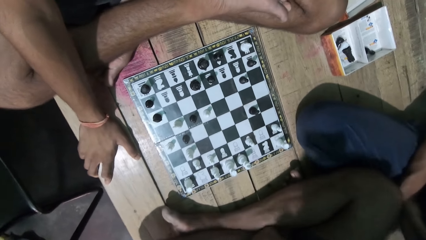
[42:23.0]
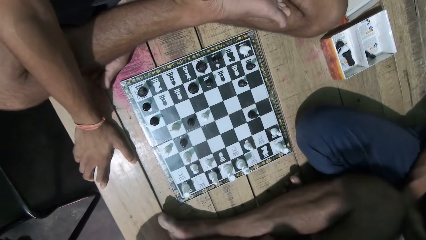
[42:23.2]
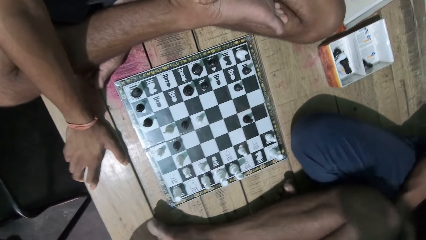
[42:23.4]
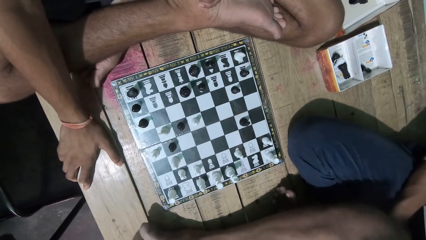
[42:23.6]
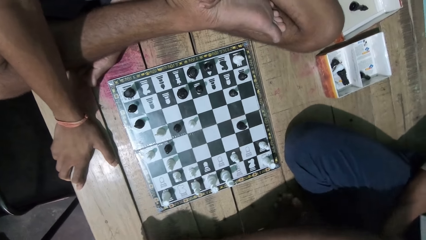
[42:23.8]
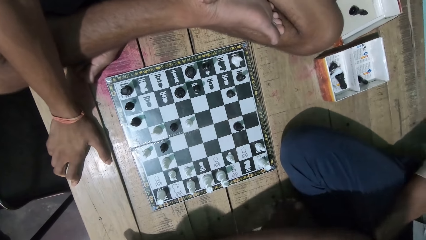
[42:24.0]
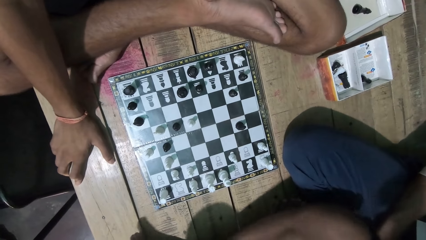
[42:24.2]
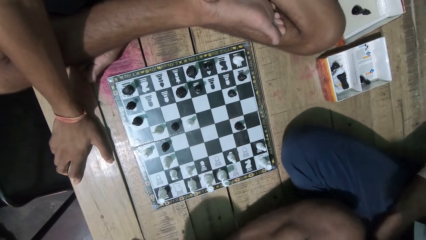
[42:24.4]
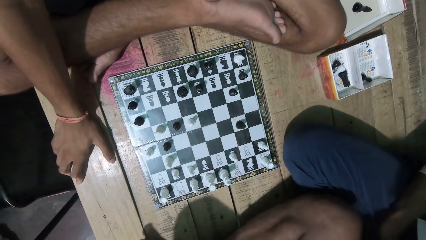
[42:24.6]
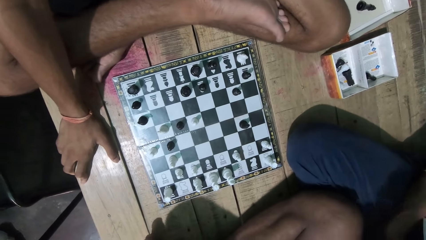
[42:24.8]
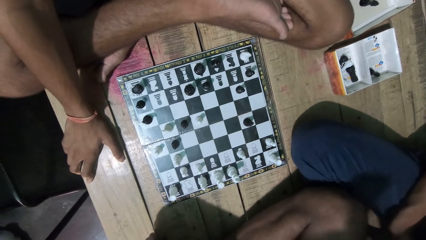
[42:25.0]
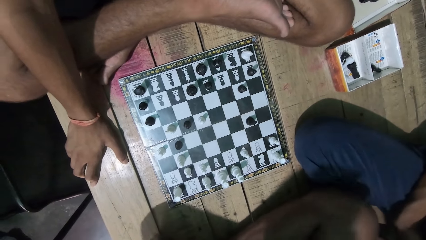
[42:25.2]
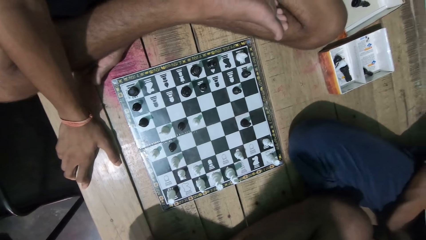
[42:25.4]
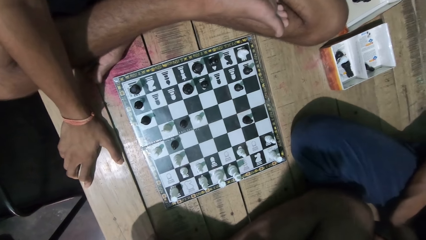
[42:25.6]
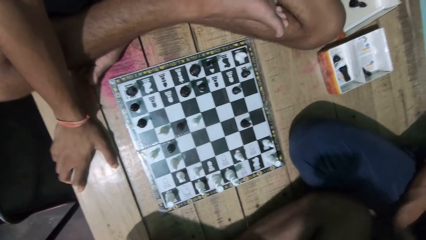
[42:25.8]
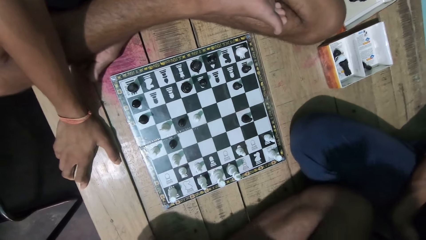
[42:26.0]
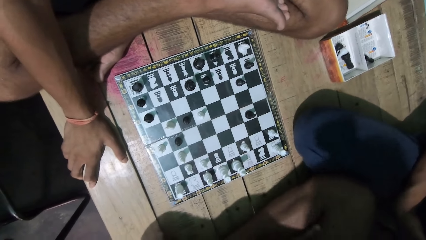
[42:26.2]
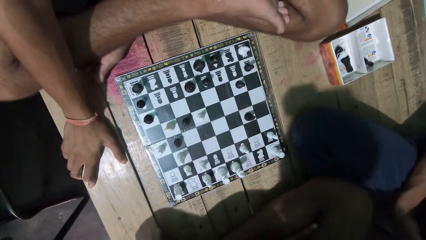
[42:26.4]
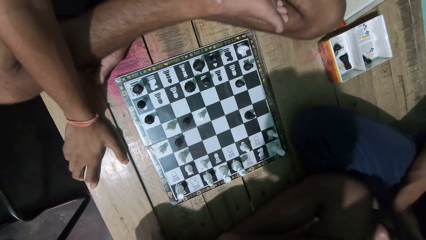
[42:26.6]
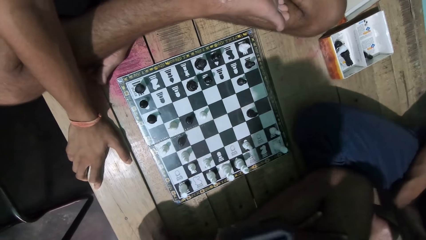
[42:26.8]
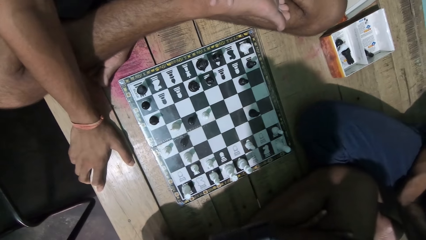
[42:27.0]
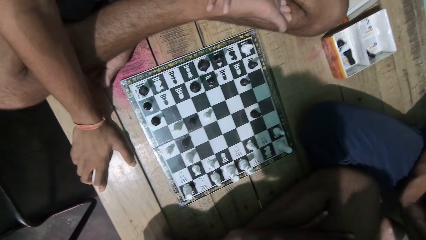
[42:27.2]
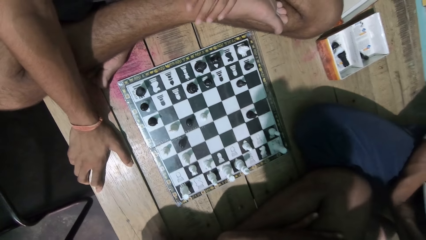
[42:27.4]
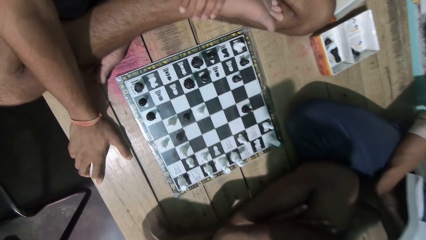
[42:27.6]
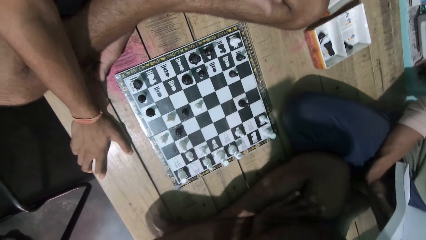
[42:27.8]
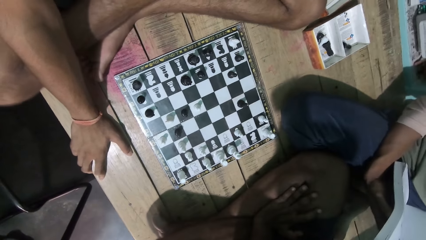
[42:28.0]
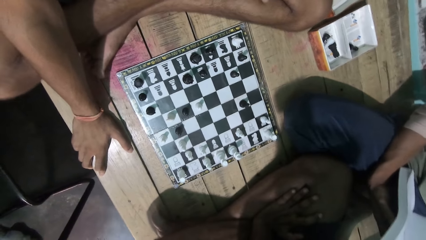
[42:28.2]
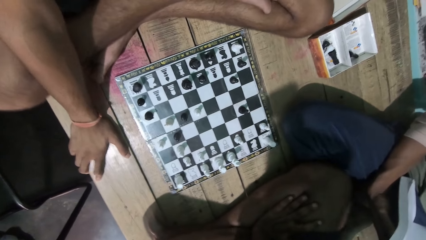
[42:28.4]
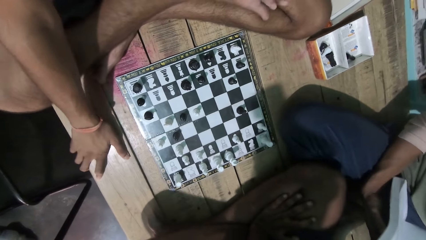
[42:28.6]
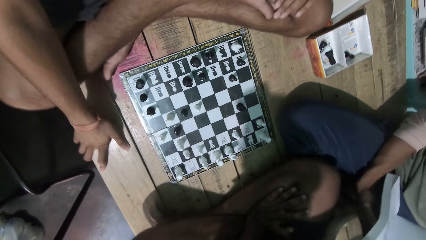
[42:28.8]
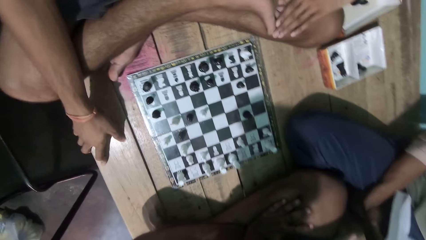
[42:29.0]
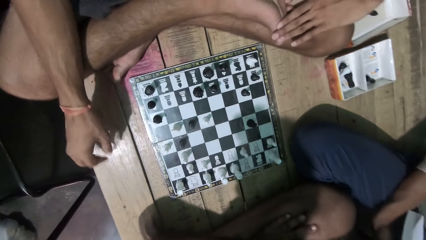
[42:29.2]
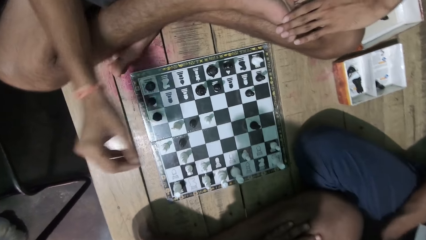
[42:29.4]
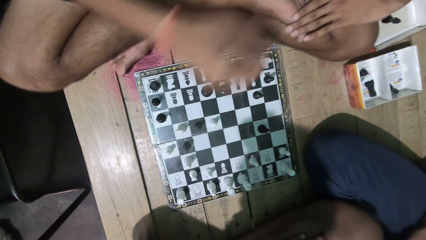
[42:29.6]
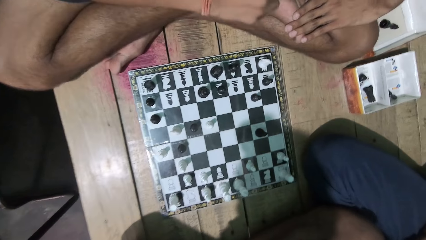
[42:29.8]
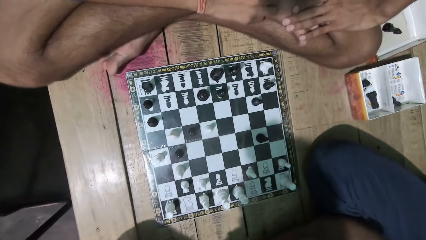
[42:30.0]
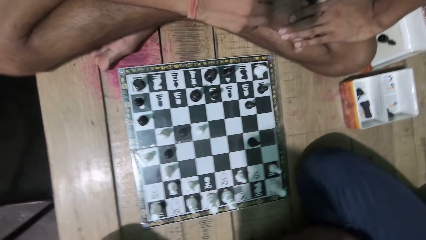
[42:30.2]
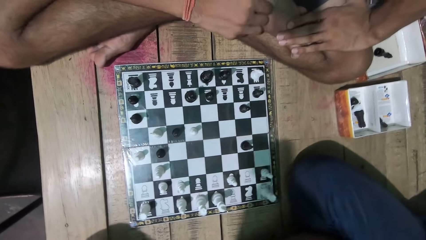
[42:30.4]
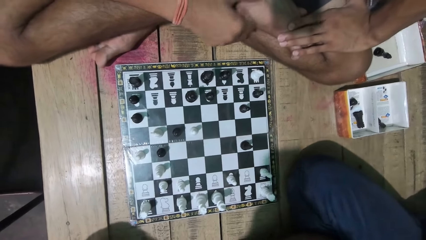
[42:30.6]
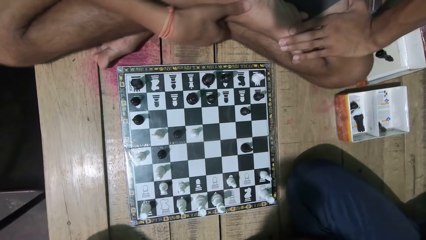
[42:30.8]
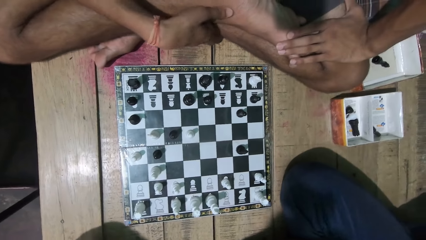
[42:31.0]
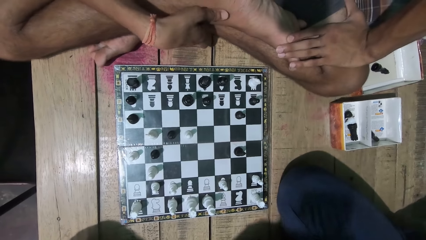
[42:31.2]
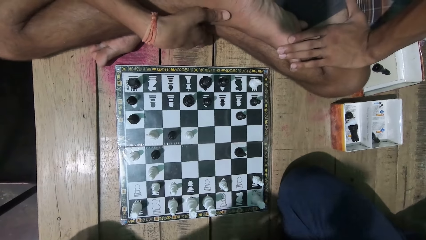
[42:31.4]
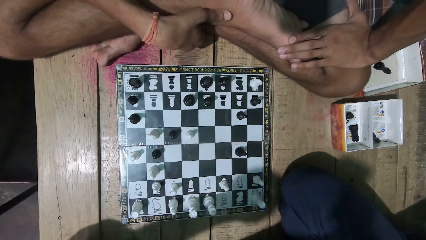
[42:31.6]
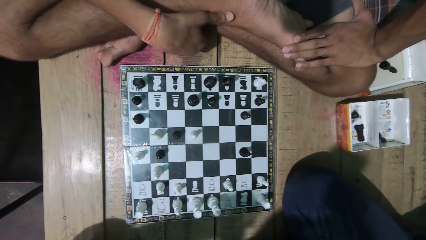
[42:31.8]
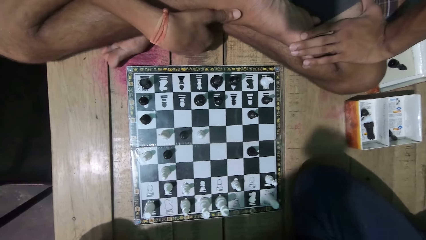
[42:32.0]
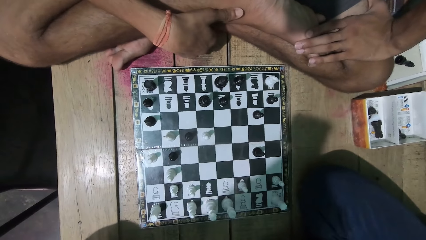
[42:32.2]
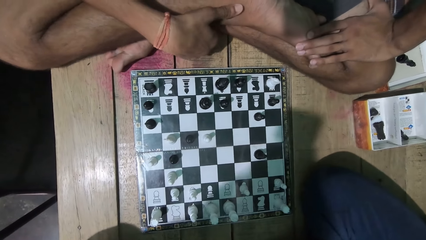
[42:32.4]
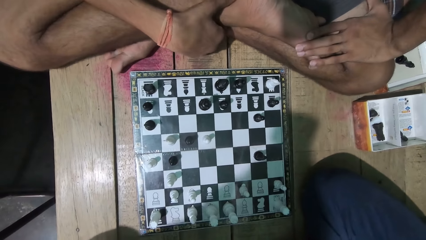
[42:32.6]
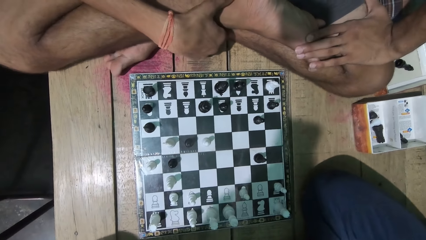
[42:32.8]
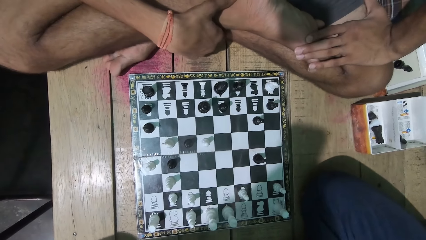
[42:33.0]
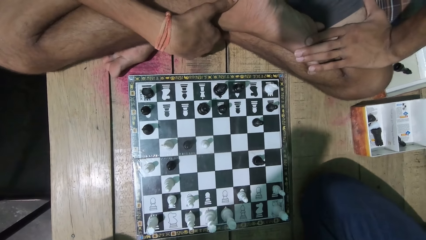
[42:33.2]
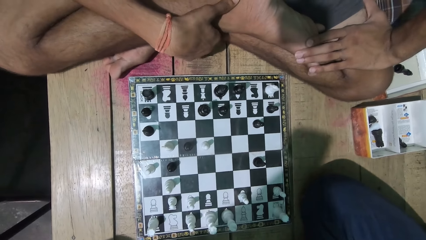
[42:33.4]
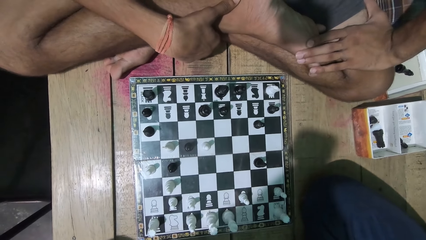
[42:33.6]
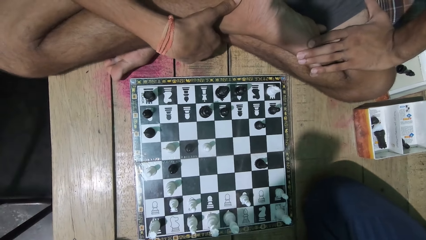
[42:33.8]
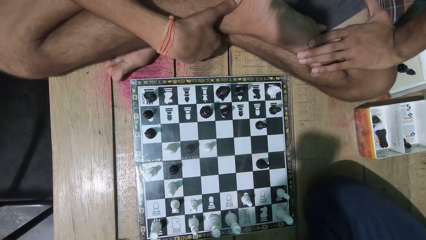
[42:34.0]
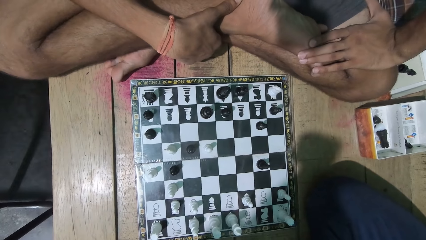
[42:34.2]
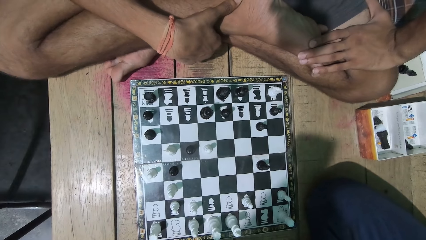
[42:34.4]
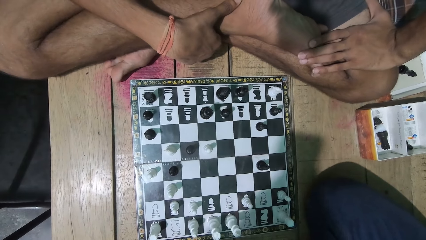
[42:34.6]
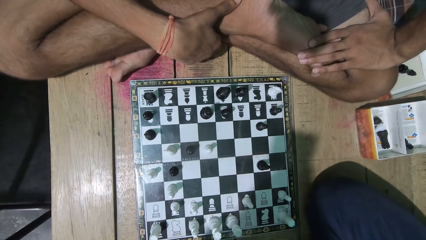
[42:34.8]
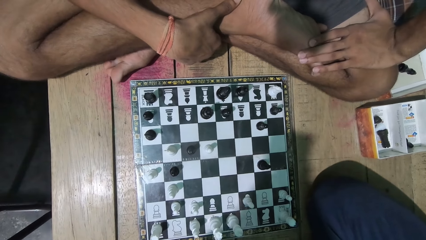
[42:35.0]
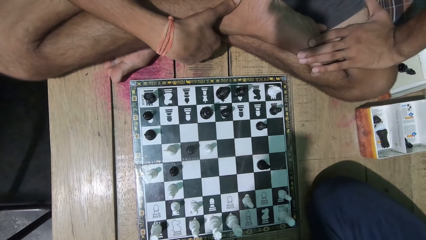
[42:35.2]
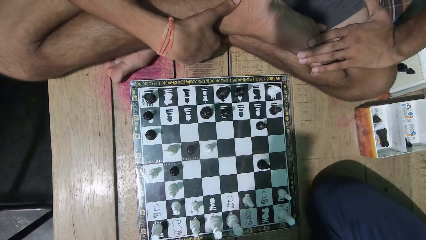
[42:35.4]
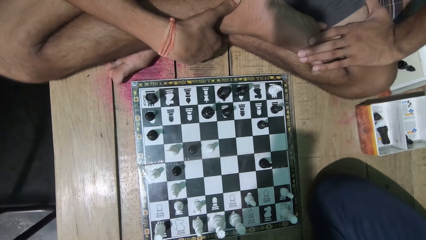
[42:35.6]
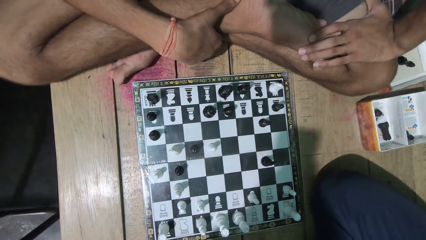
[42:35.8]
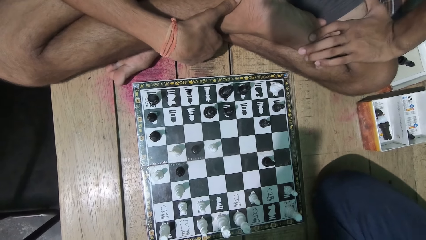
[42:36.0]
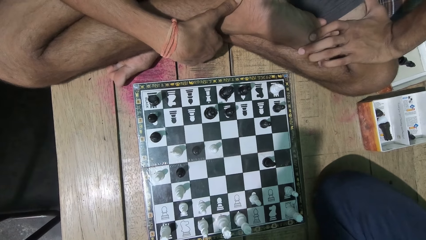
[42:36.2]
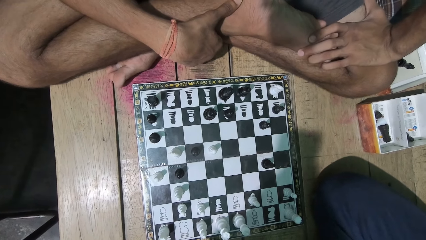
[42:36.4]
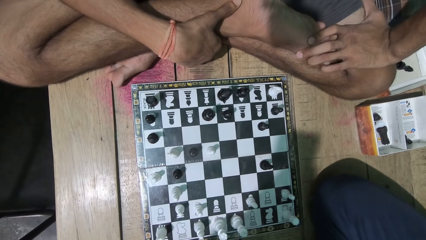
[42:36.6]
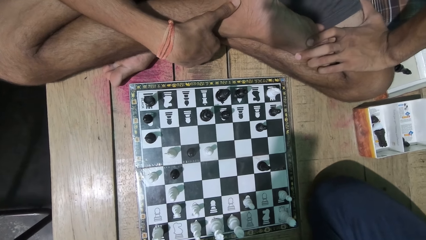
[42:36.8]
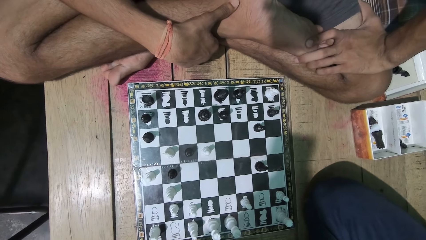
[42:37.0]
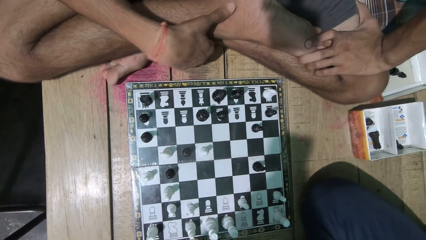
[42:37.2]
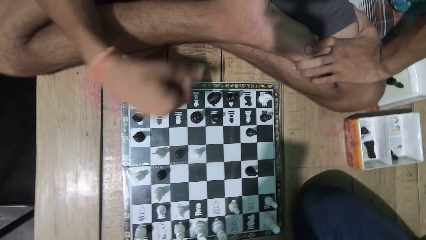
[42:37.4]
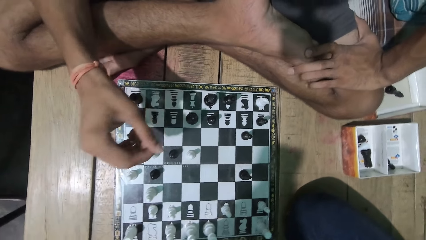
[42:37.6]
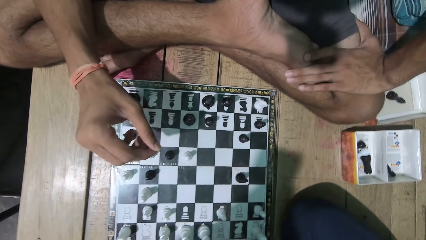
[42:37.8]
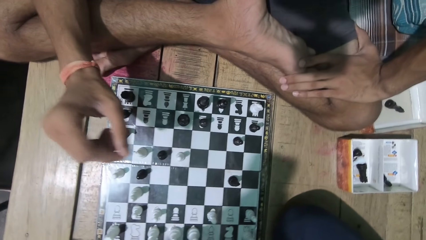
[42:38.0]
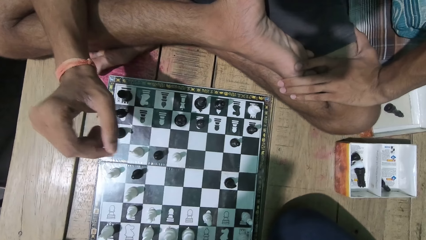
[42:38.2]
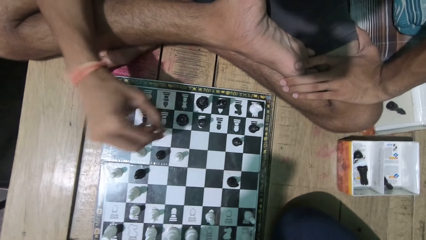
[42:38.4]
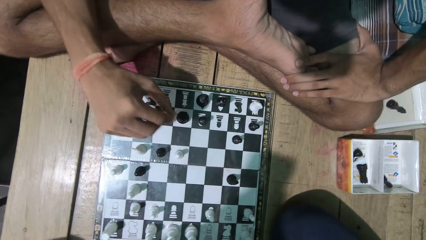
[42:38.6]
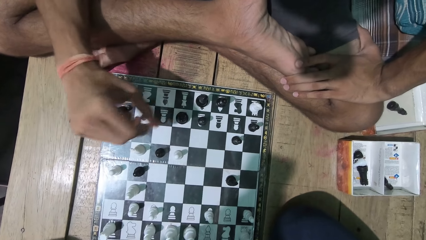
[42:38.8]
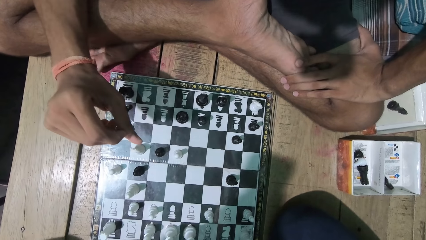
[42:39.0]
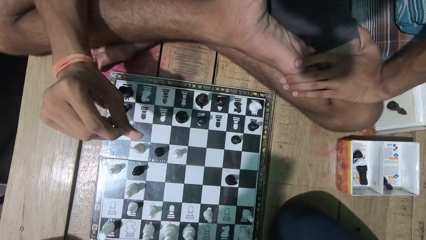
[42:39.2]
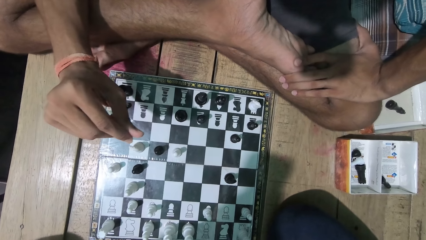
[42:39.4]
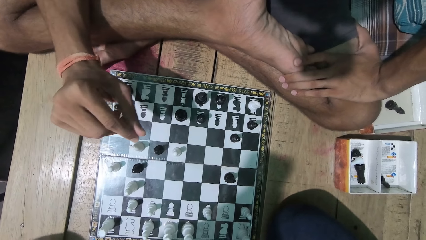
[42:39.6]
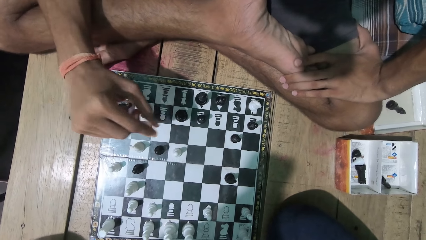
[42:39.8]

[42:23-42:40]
A man moves his leg and moves his hand.
